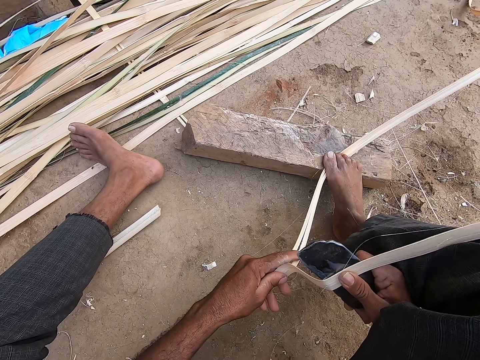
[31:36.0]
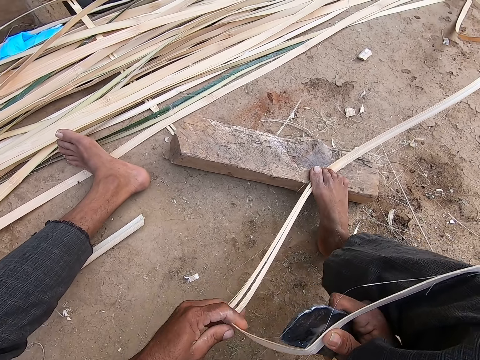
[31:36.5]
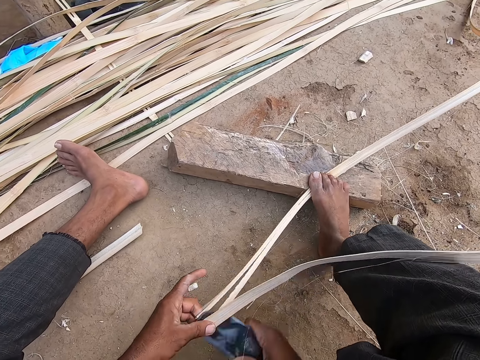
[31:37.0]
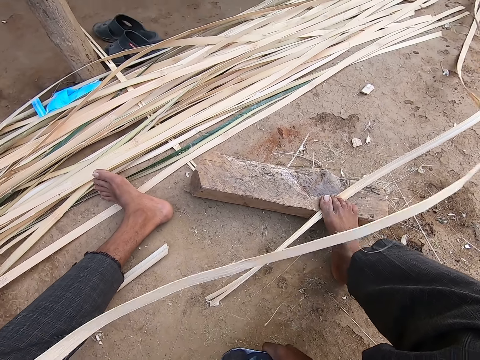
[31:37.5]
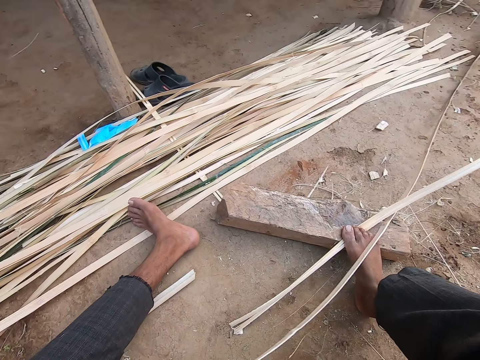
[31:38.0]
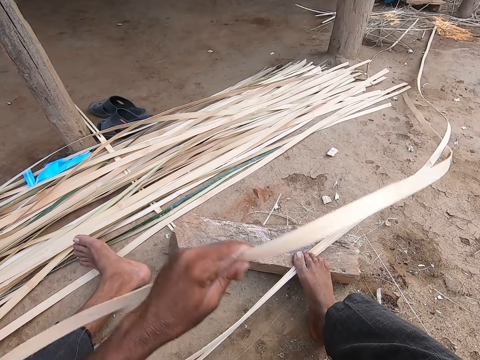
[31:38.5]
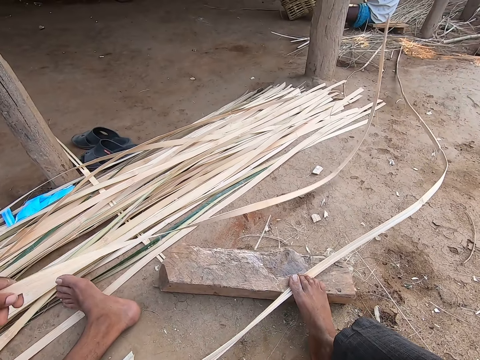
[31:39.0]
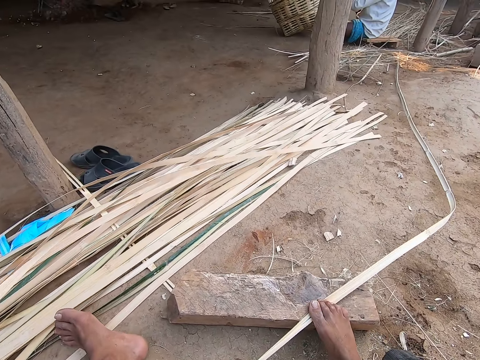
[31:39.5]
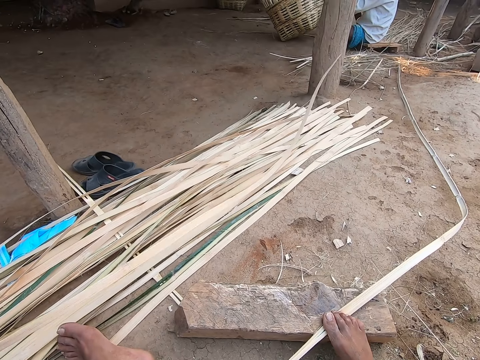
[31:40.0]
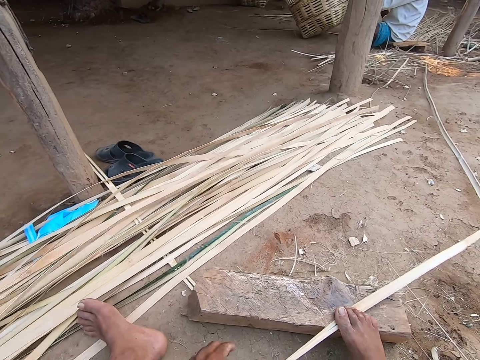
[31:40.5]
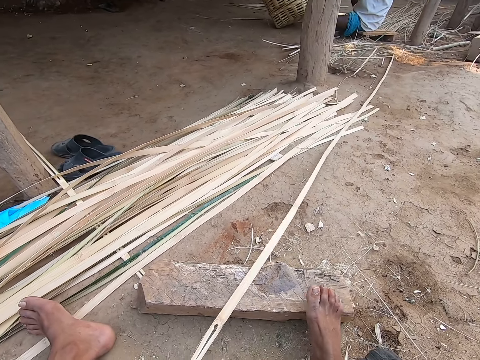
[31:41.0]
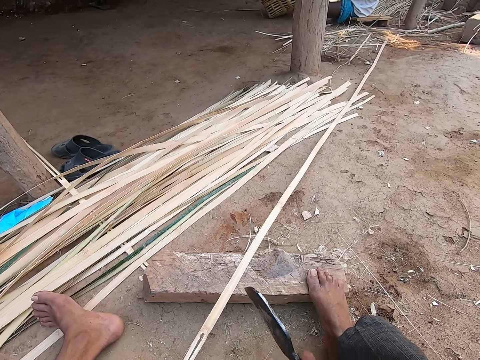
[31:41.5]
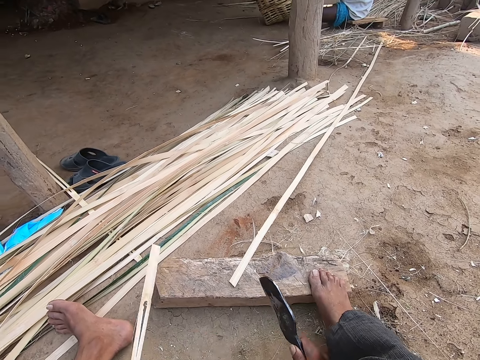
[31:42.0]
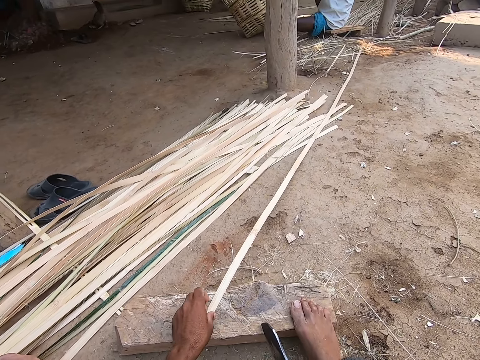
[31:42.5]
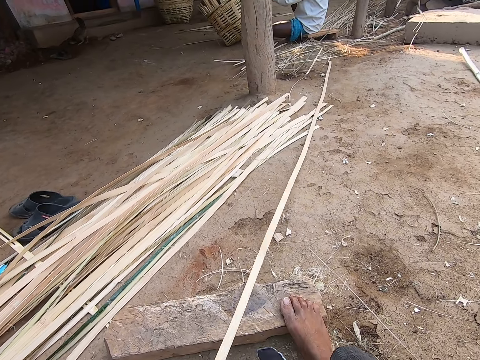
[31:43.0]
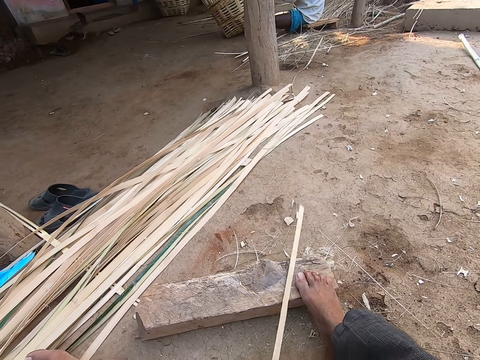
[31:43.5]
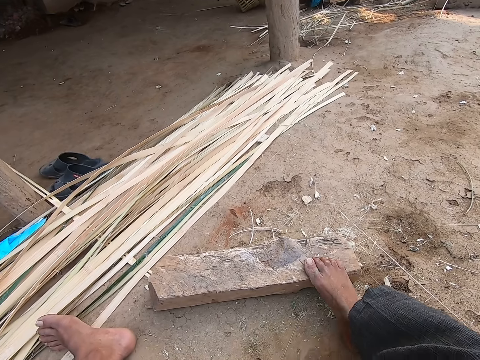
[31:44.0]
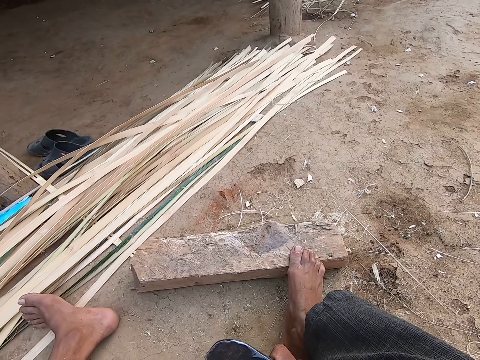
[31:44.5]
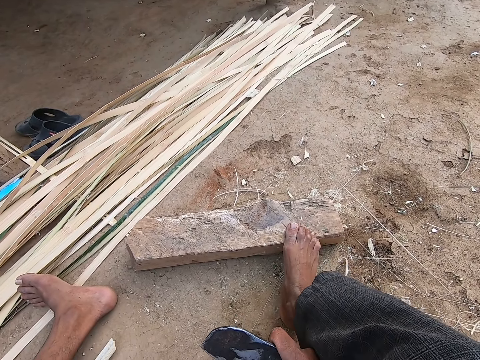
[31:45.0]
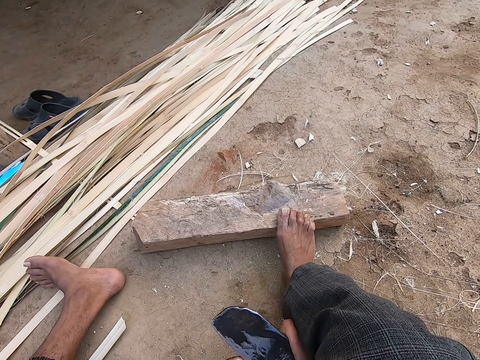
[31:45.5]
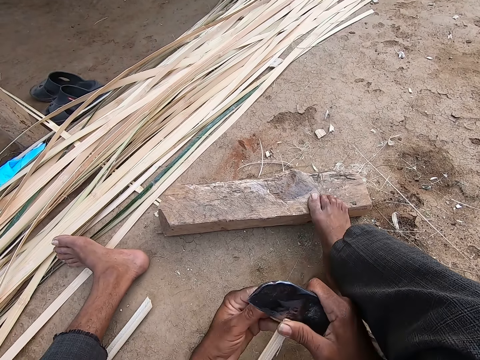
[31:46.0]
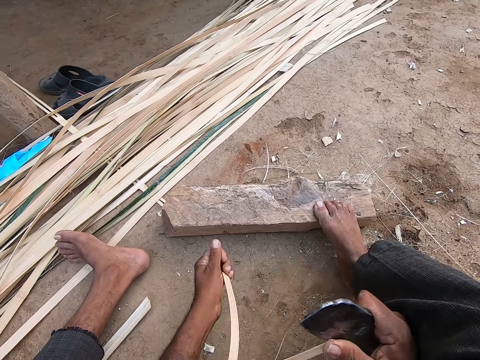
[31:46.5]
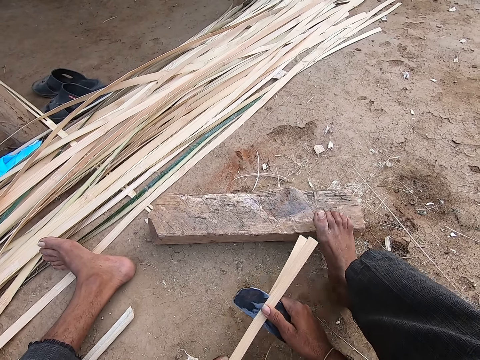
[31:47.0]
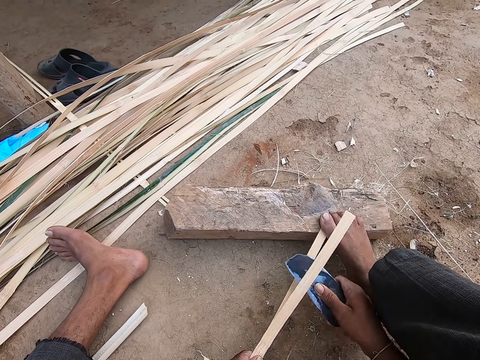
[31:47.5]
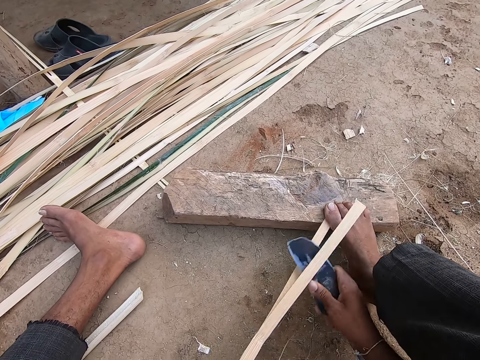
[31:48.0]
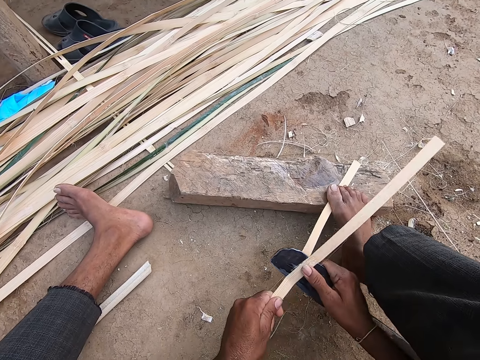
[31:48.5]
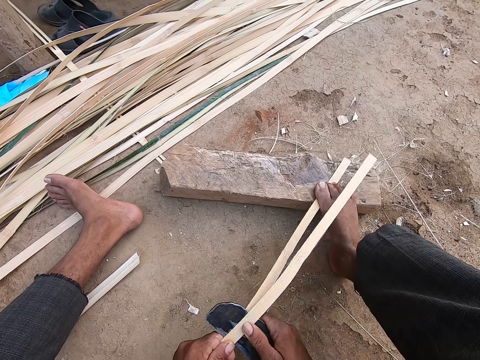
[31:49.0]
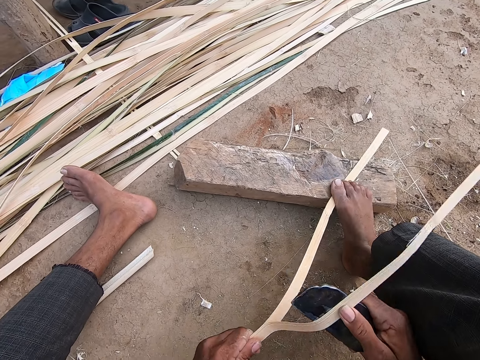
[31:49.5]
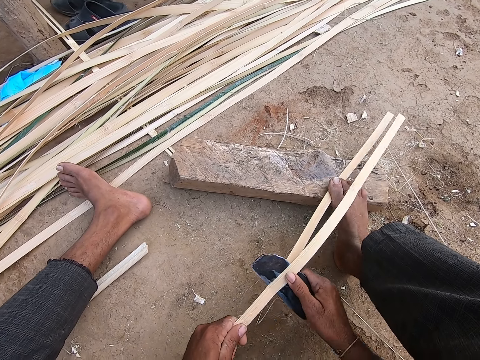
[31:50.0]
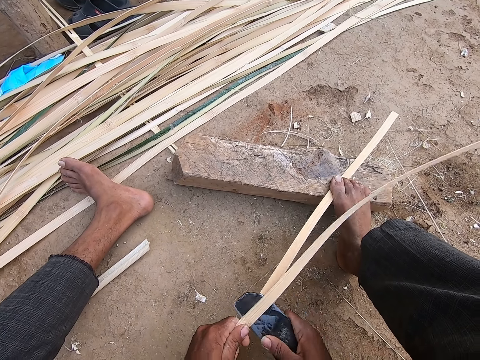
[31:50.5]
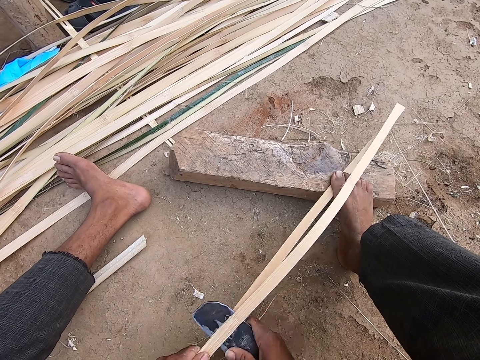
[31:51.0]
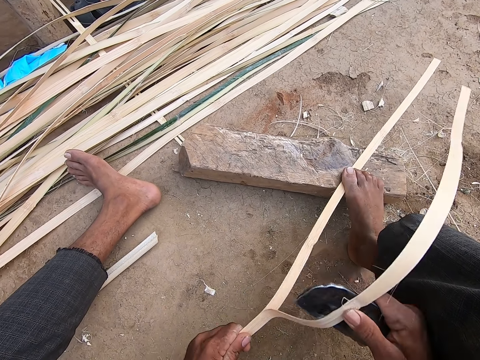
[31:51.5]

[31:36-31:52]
The camera wearer places the bamboo strip or skewers on the ground with his left hand. He moves the bamboo strip from the ground onto a pile of bamboo strips with his left hand. He holds the bamboo strip with his left hand. He cuts the bamboo strip with the hook knife in his right hand. He throws the bamboo strip on the ground with his left hand. He picks up the bamboo strip on the piece of wood with his left hand. He pulls the bamboo skewers. He strips the bamboo cane or reed with the sickle in his right hand. He cuts the reed with the knife. He steps on the reed. He cuts the reed with the knife.

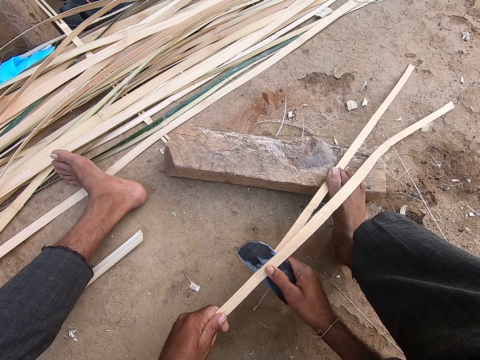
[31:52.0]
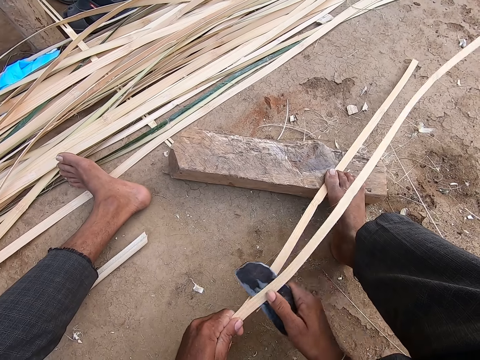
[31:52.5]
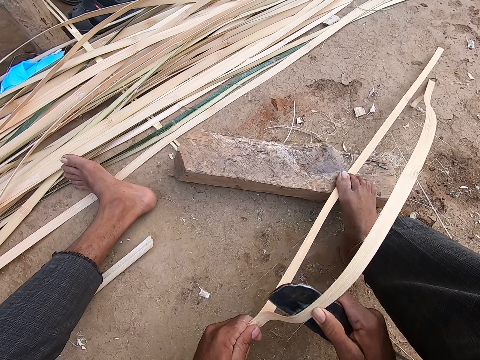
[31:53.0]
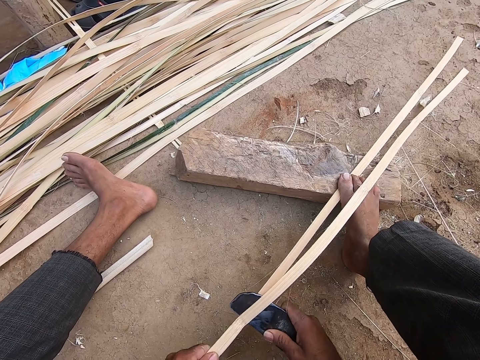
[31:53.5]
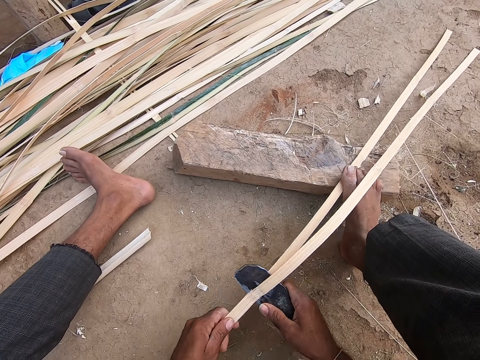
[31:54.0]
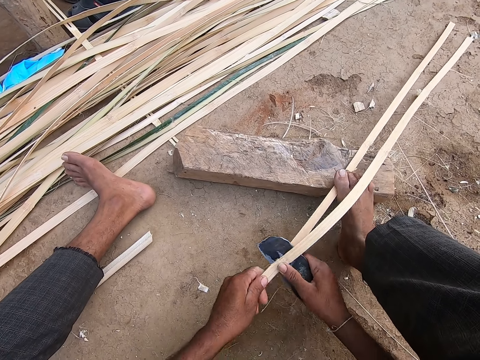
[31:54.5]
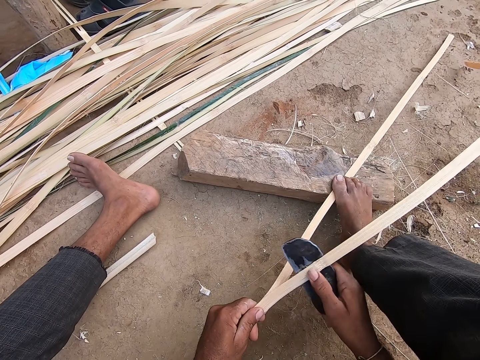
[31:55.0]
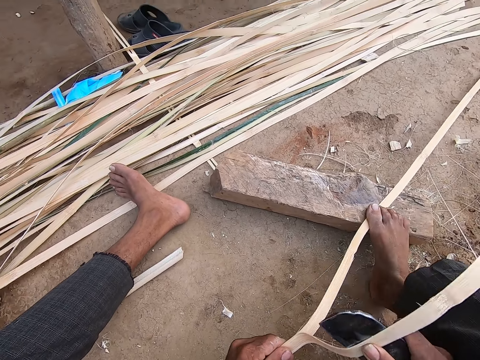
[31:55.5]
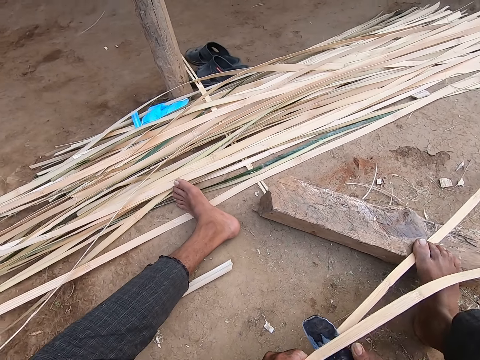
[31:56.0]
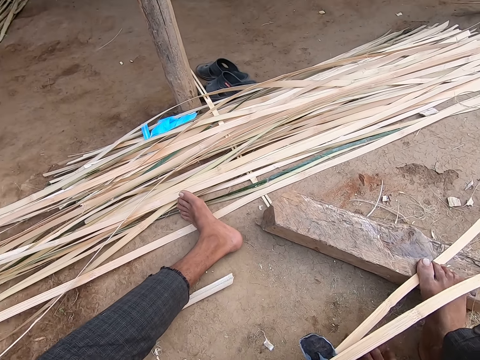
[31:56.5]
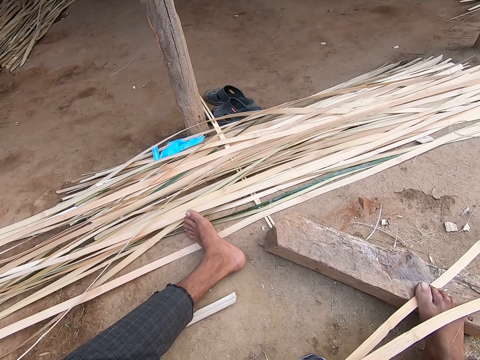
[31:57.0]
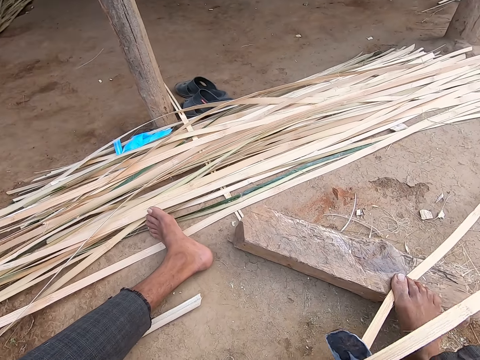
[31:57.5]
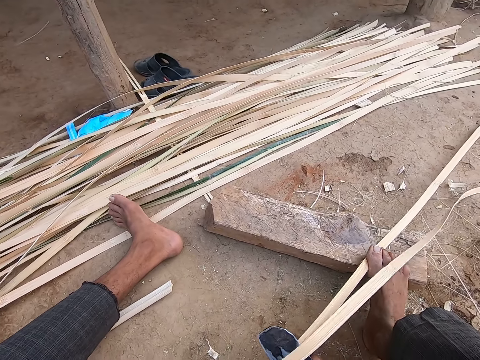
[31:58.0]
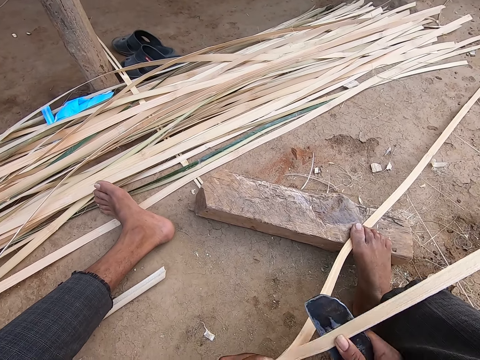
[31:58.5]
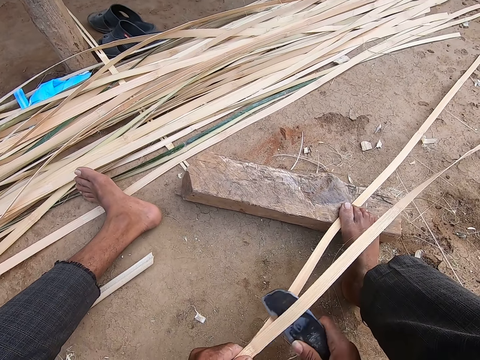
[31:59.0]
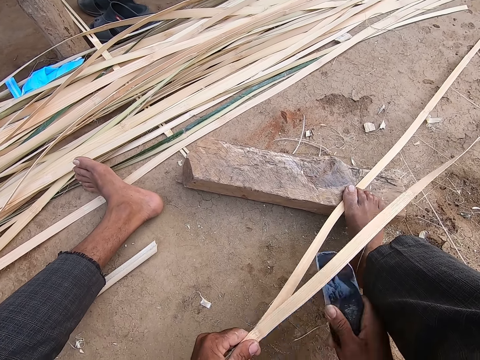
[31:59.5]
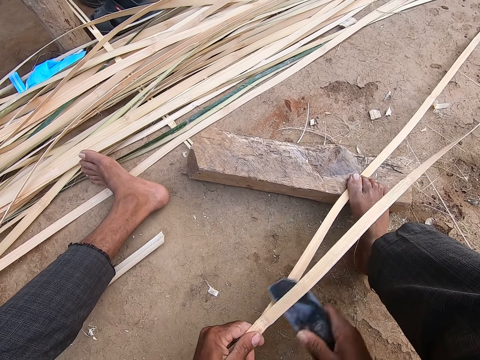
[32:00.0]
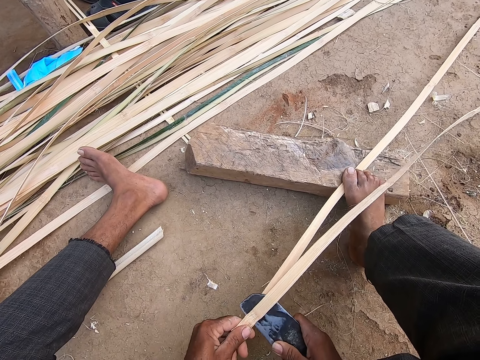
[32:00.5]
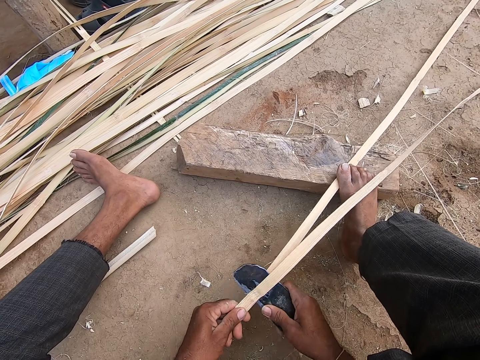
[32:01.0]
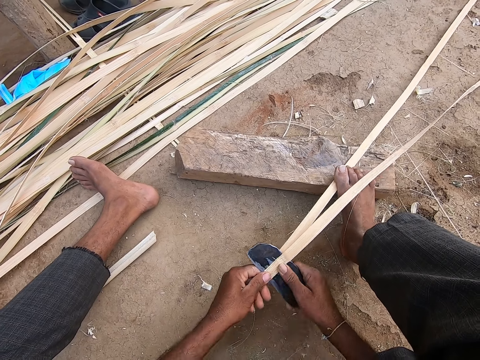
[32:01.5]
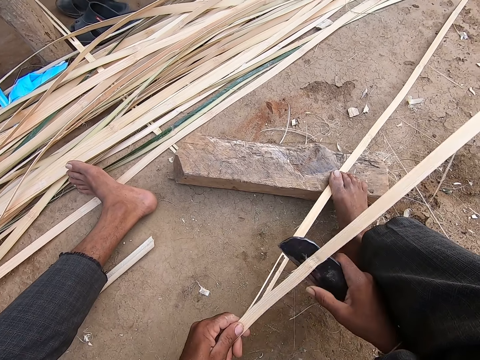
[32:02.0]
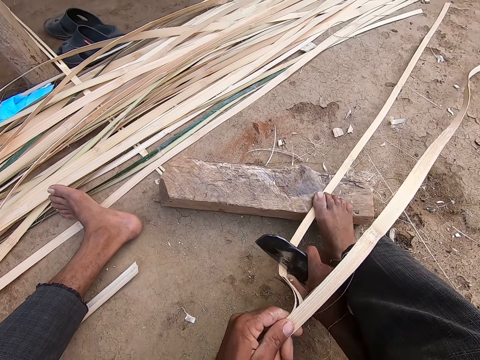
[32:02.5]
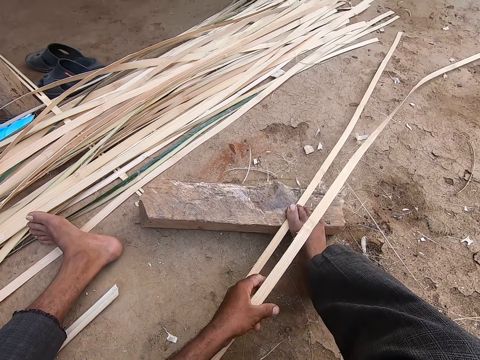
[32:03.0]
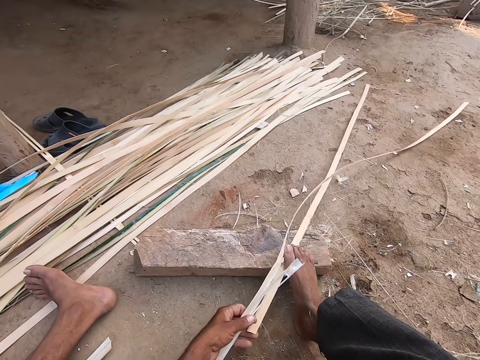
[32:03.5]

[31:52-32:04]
The camera wearer rubs the hand on the floor. He cuts the reed with the knife. He cuts the bamboo cane with the sickle in his right hand. He converses with a woman.
